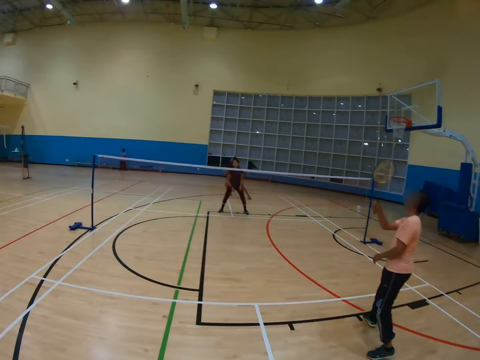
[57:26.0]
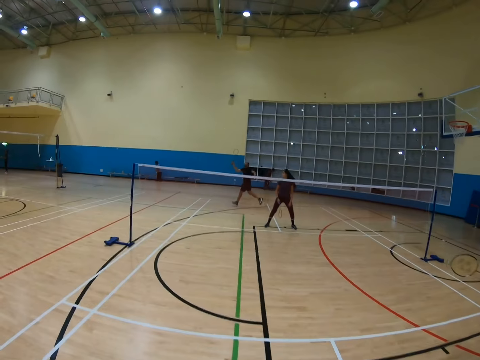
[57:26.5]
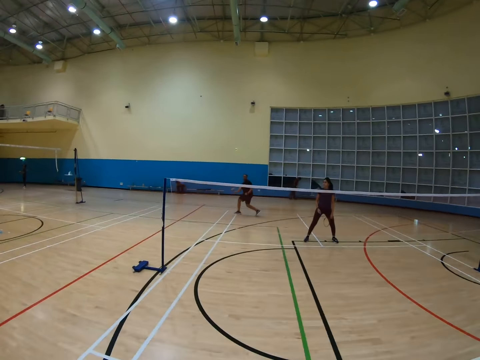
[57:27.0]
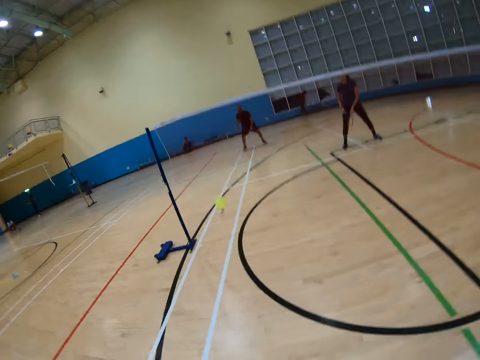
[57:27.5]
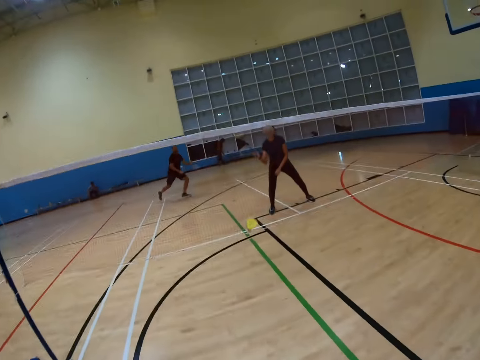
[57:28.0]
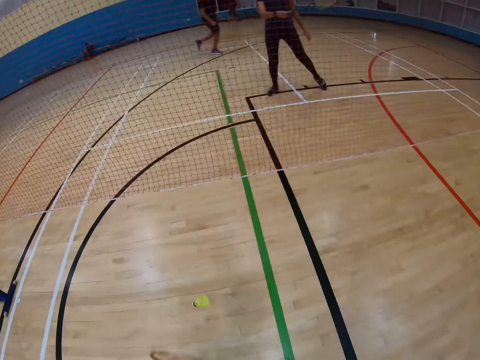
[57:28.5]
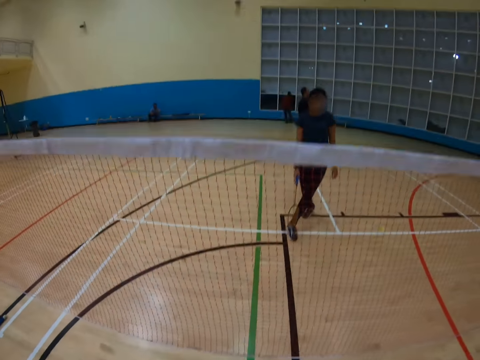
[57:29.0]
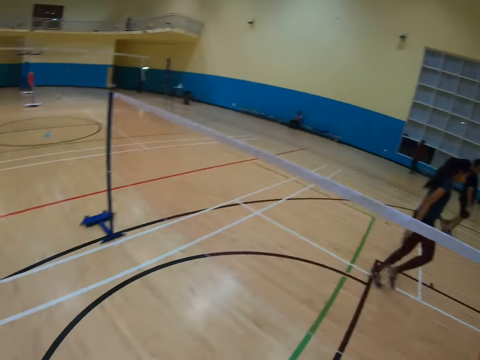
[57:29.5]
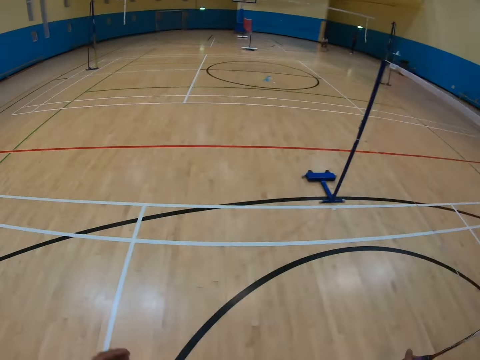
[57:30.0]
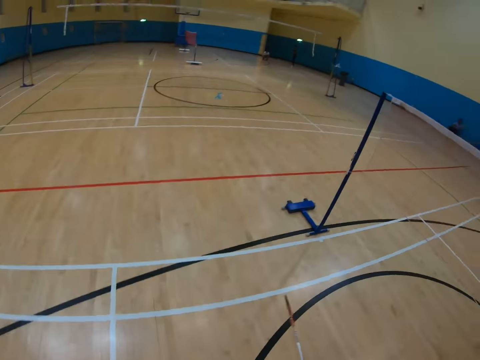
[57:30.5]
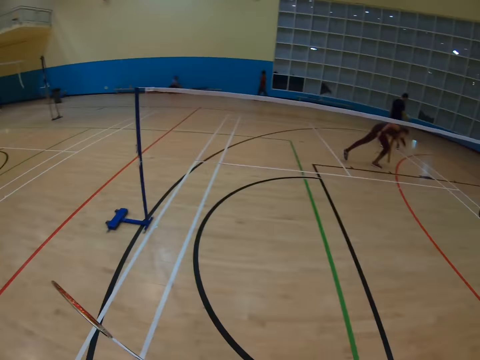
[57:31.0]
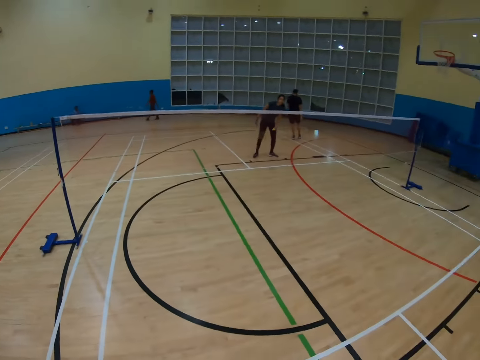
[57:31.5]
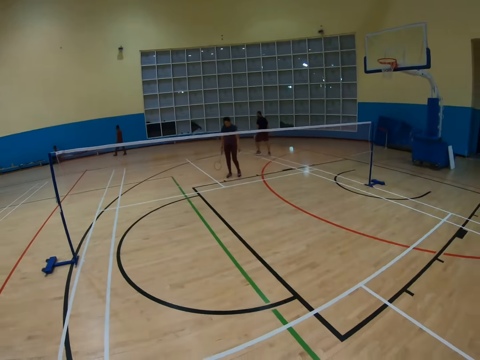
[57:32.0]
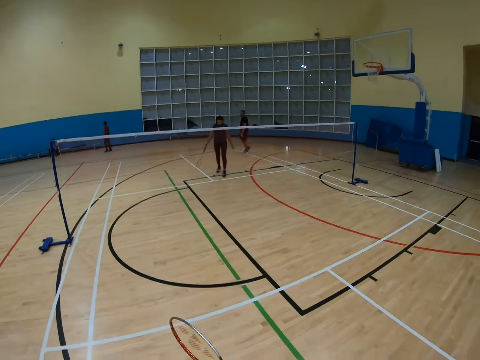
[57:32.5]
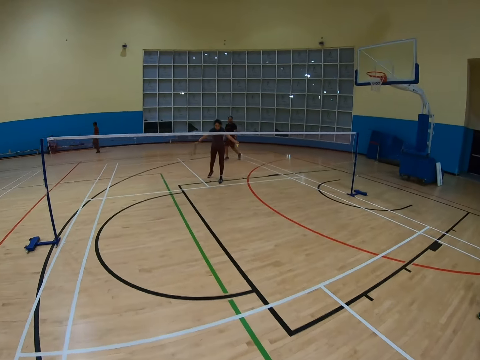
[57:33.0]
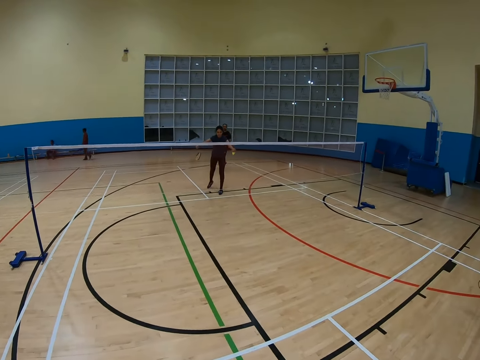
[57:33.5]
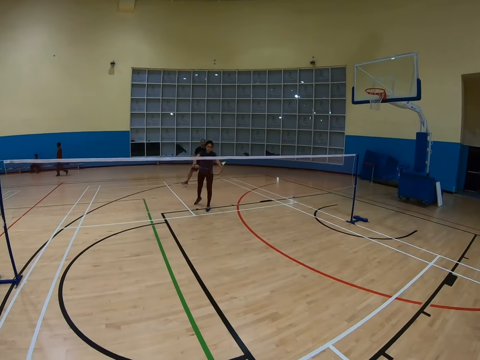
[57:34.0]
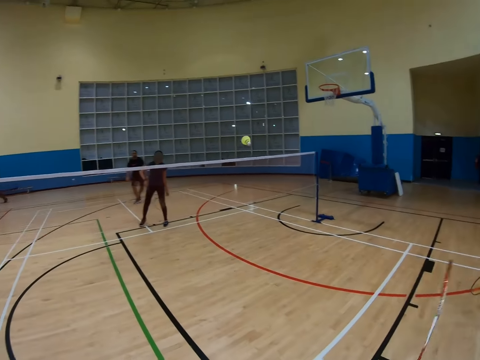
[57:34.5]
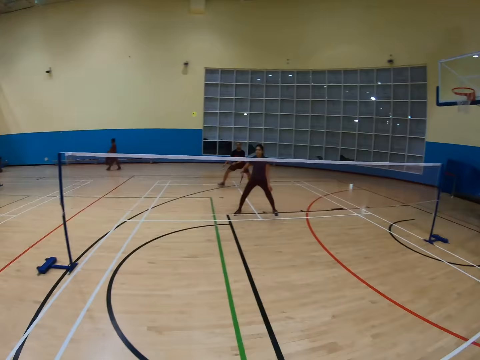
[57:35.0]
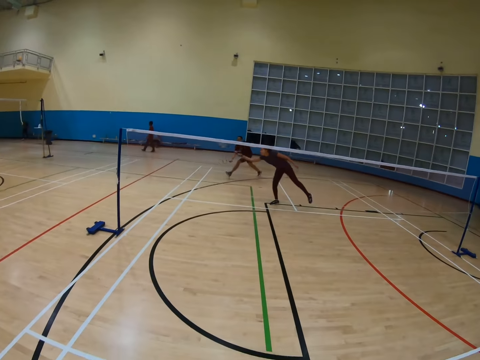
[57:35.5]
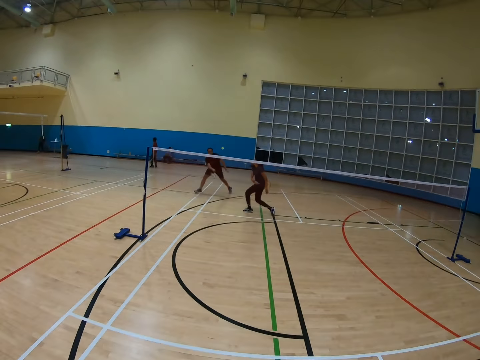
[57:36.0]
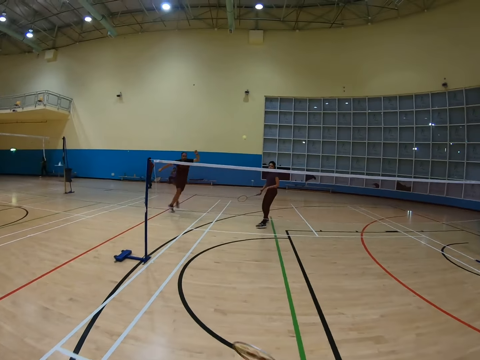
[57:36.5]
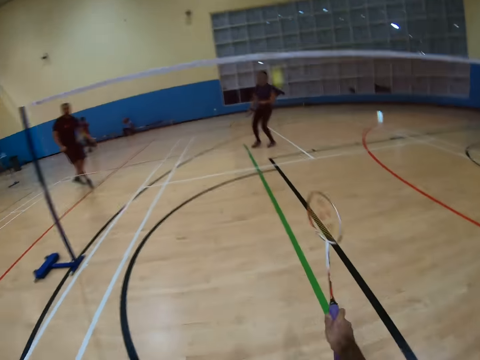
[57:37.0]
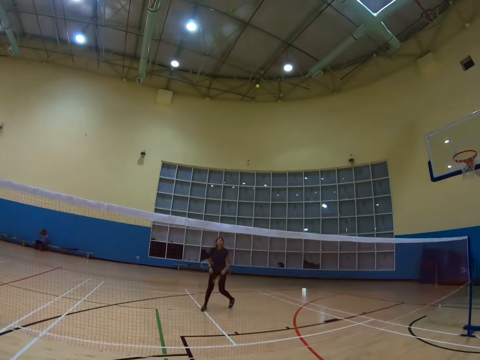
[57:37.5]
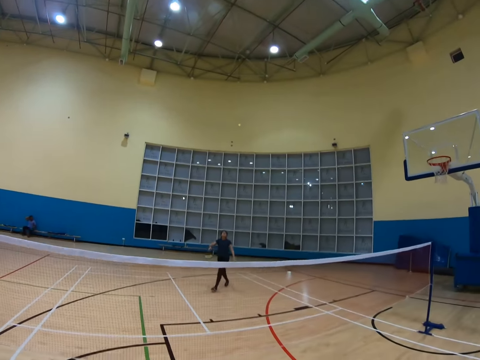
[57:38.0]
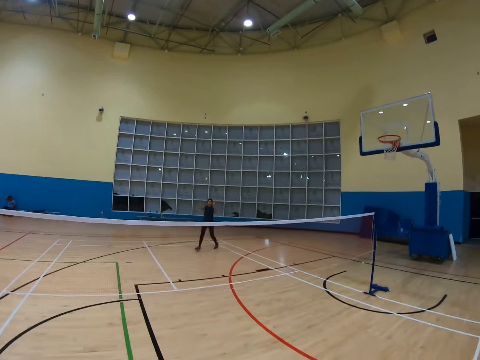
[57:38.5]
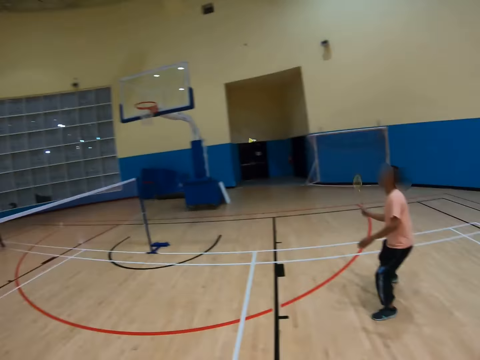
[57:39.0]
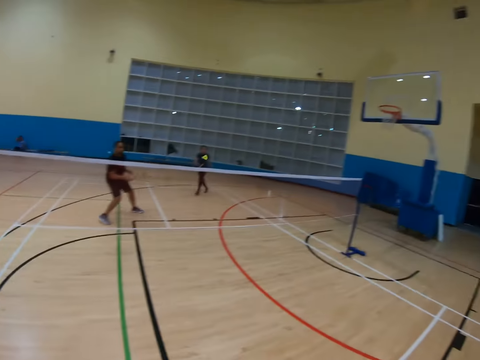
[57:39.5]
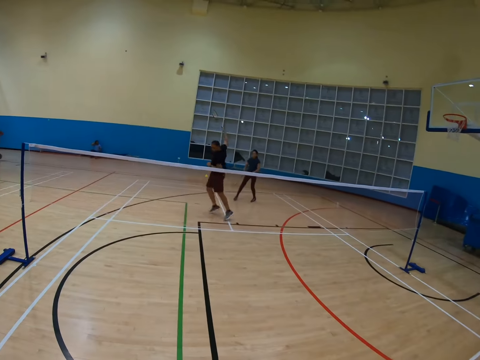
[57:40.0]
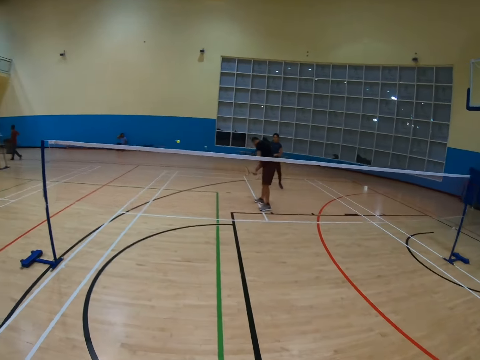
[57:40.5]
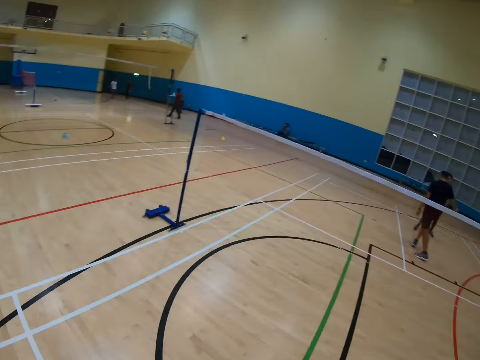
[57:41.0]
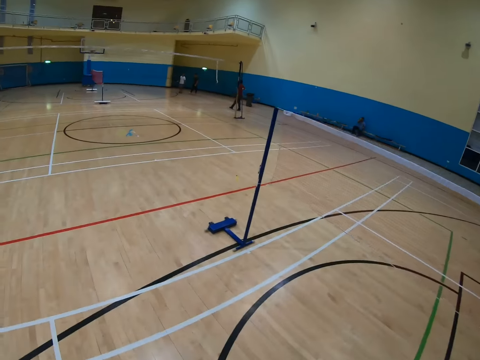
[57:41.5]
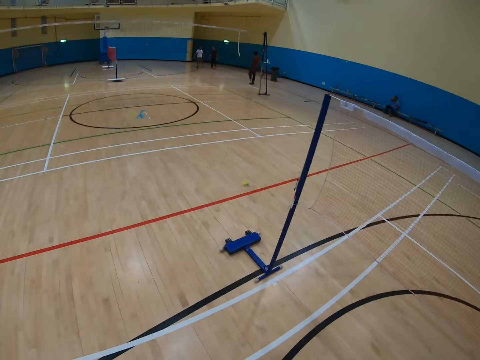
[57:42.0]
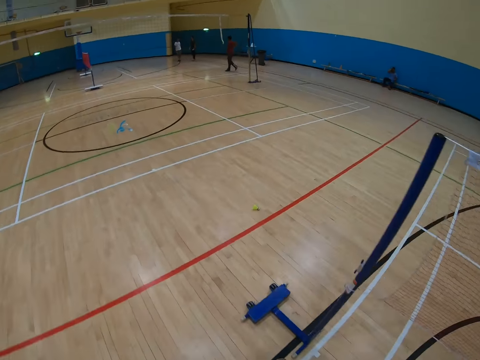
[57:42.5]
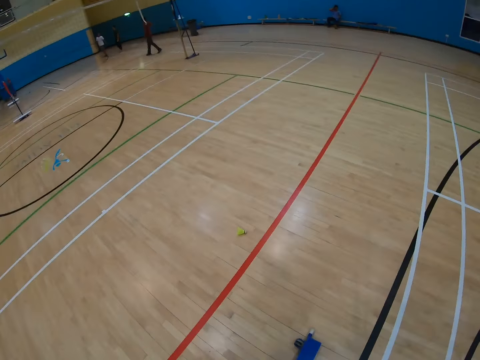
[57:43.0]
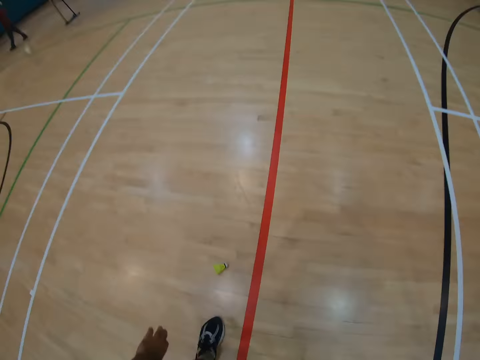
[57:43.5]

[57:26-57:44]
A man hits a shuttlecock with a racket. Another man walks around. The camera wearer hits the shuttlecock with a racket. A third man holds a racket. The camera wearer turns around and walks around. The third man holds the racket, holds the shuttlecock and hits the shuttlecock with the racket. The camera wearer hits the shuttlecock with the racket. The third man leans on the side. The second man bends down. The camera wearer moves around and hits the shuttlecock with the racket. The third man hits the shuttlecock with the racket. The camera wearer moves around. The second man bends down. The camera wearer turns around and walks around.

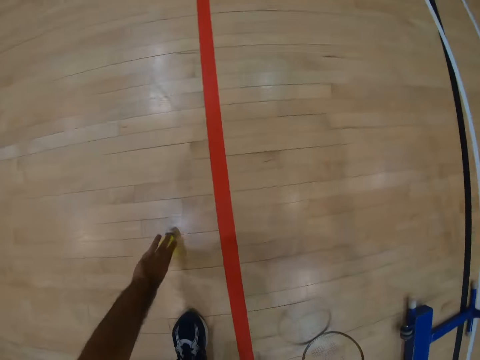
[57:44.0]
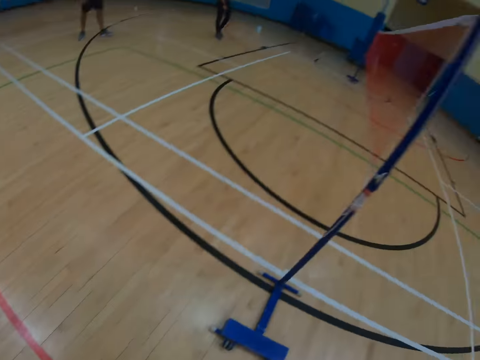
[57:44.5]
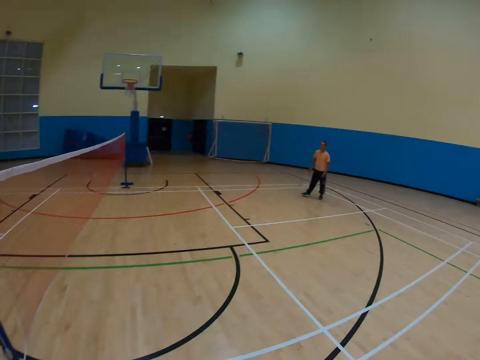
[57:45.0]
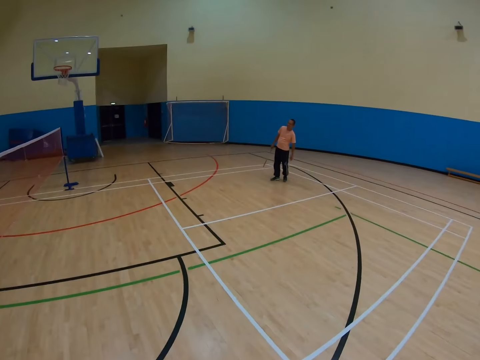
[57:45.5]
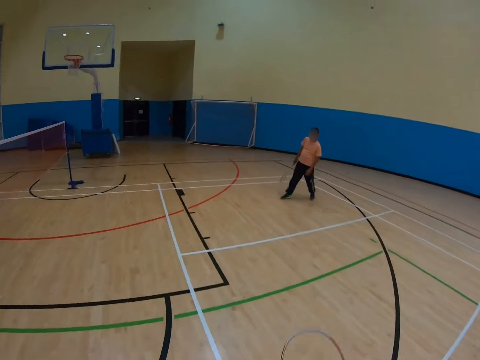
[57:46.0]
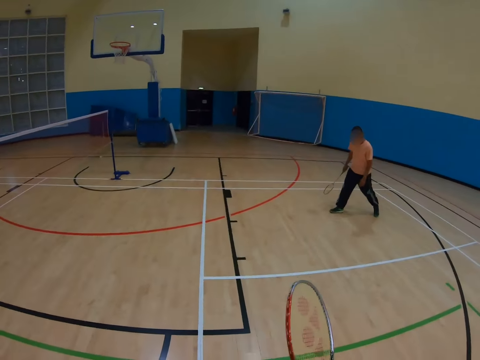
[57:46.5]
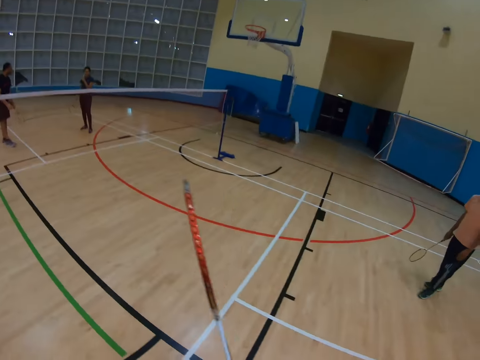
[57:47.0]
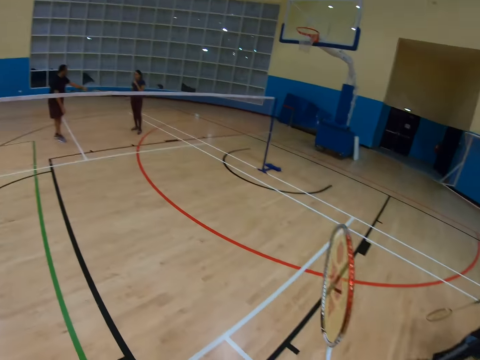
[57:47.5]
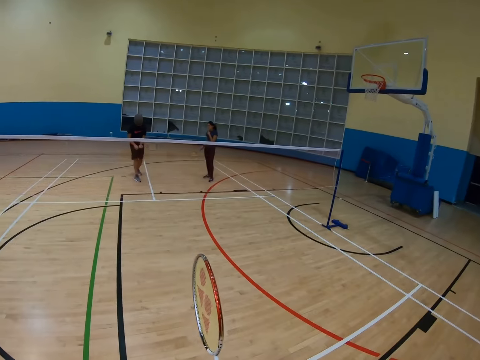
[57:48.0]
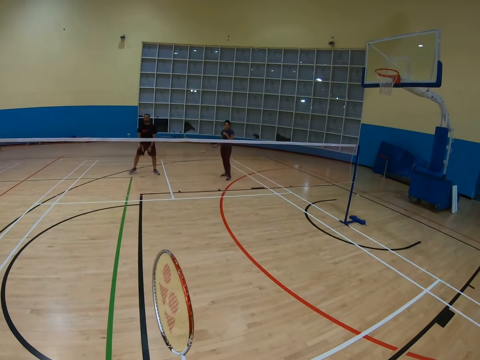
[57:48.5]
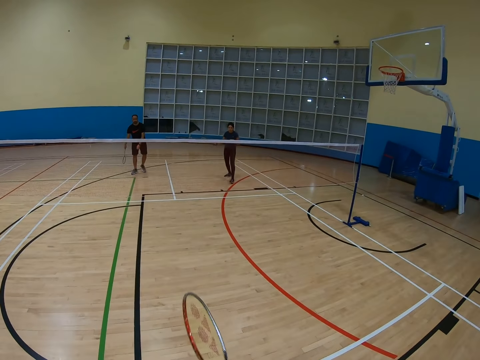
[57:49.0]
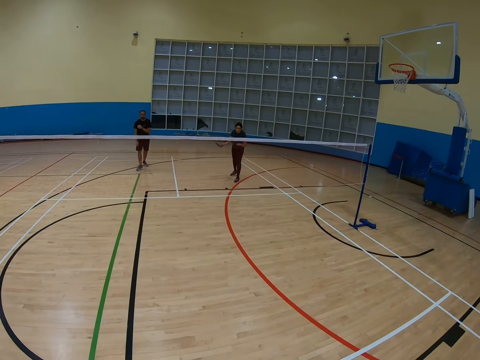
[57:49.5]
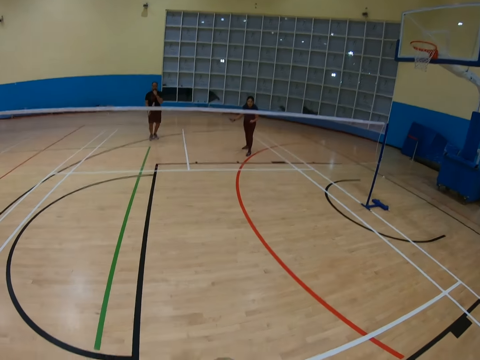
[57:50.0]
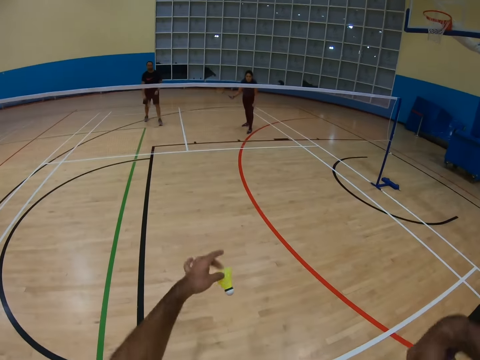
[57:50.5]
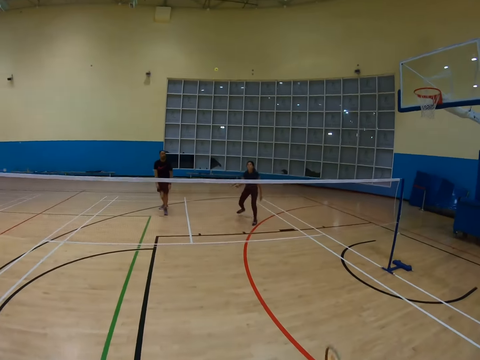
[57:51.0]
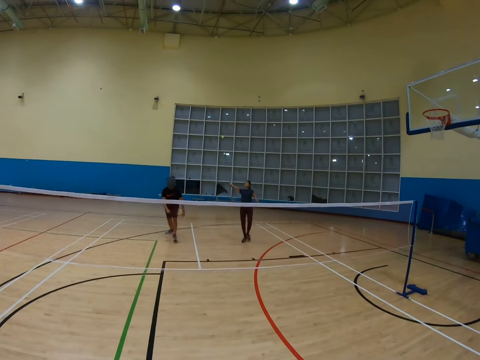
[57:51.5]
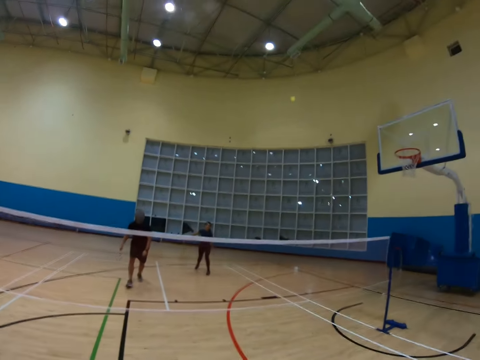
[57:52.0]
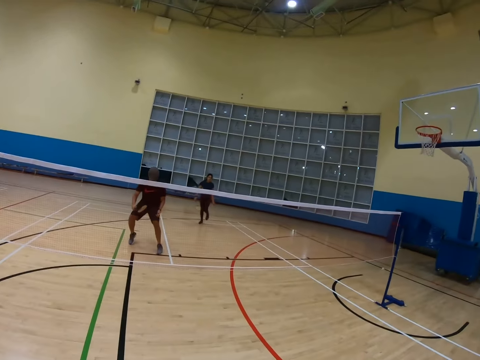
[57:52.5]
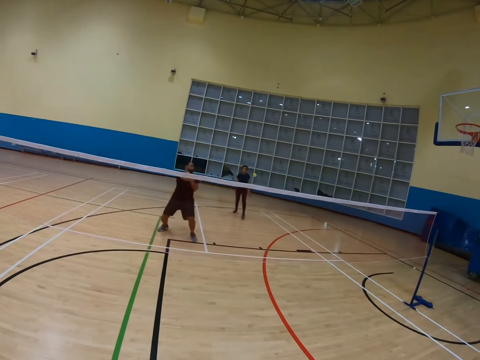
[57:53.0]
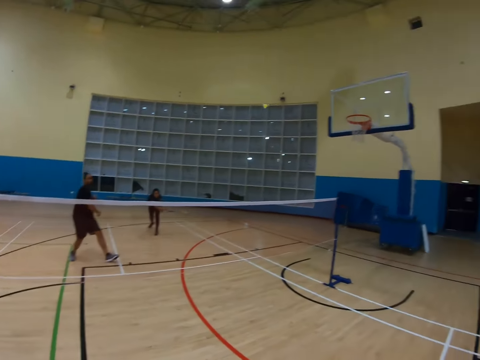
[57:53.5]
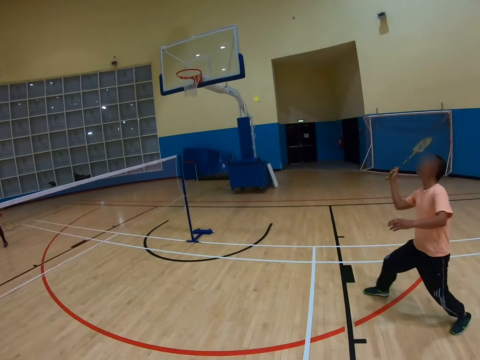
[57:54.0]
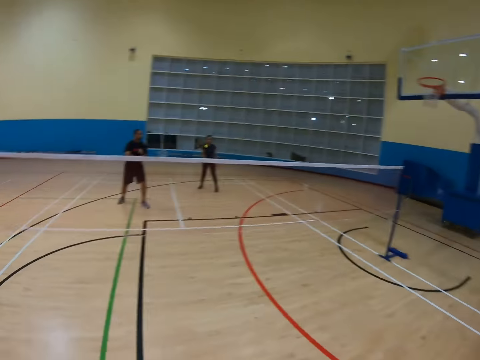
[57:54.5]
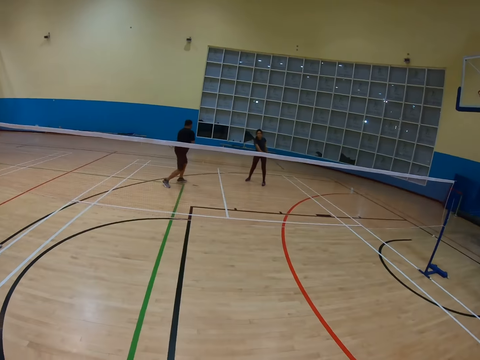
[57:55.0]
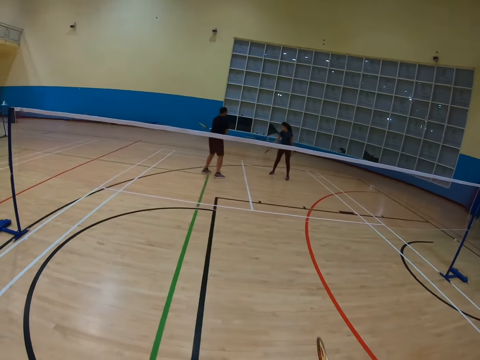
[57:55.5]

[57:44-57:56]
The camera wearer bends down, turns around and walks around. They hold a racket. They walk around. They hit a shuttlecock with the racket. A man hits the shuttlecock with a racket. Another man turns to the side. The camera wearer turns around.
